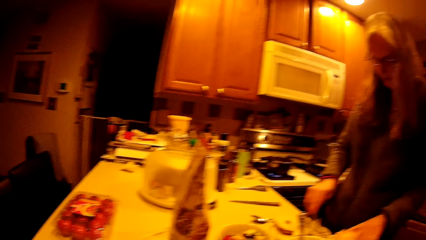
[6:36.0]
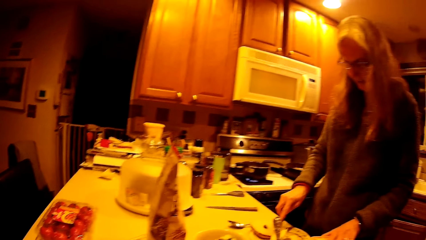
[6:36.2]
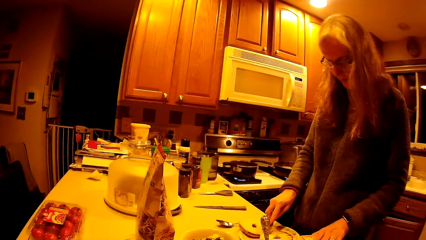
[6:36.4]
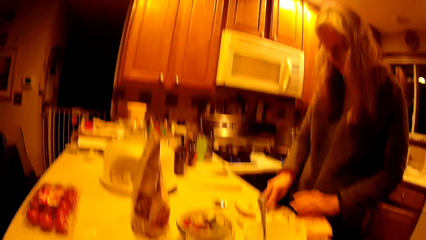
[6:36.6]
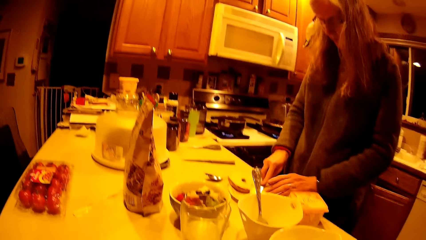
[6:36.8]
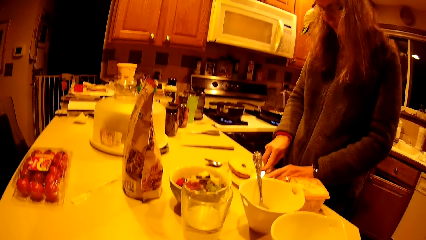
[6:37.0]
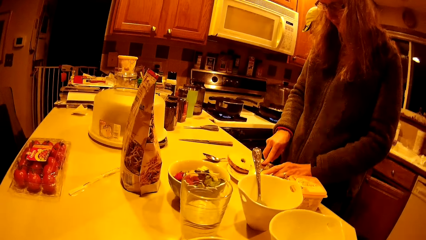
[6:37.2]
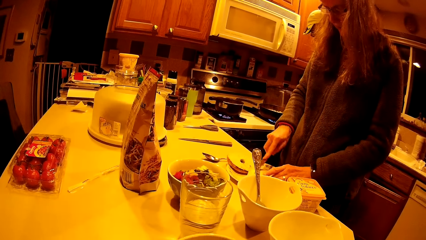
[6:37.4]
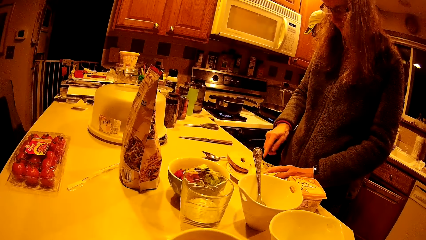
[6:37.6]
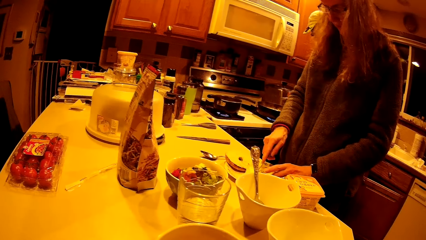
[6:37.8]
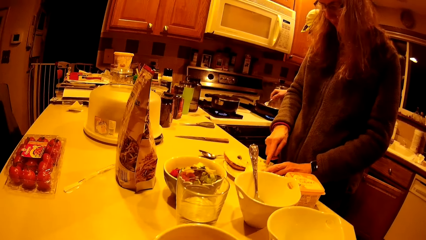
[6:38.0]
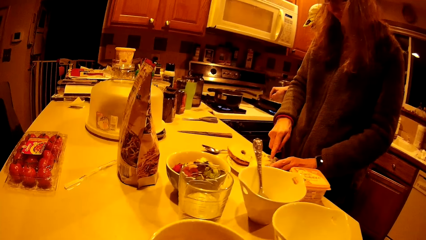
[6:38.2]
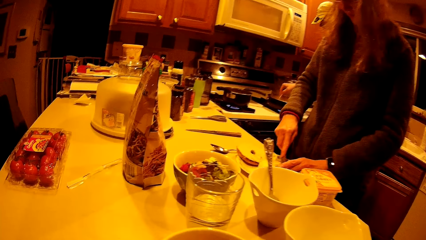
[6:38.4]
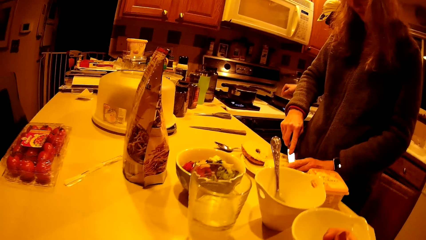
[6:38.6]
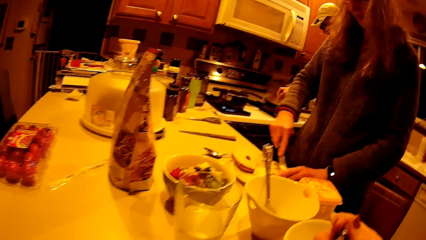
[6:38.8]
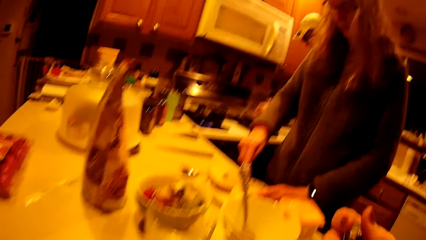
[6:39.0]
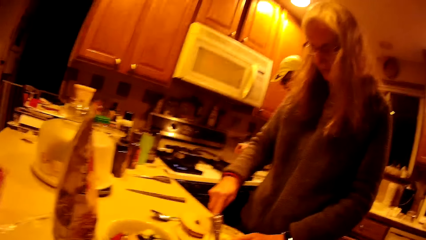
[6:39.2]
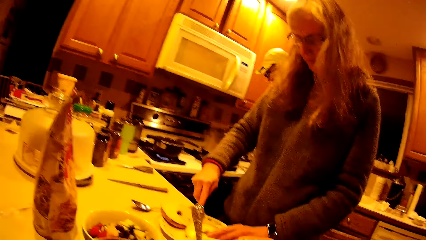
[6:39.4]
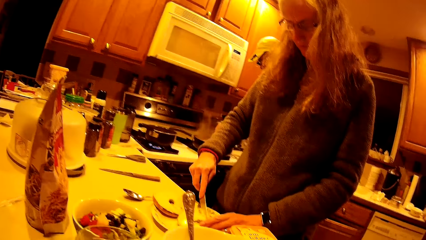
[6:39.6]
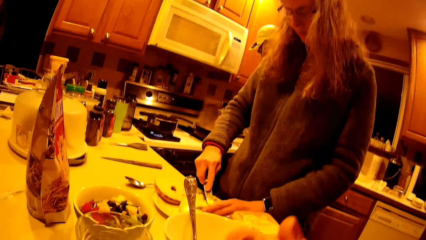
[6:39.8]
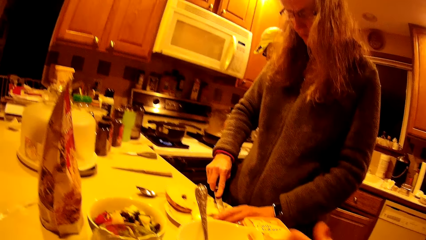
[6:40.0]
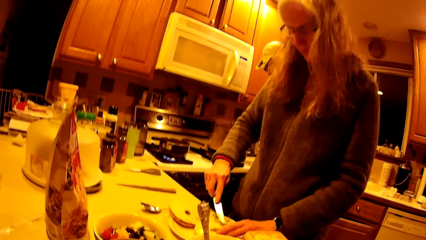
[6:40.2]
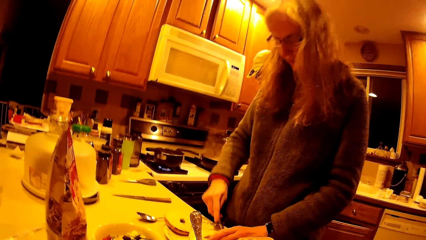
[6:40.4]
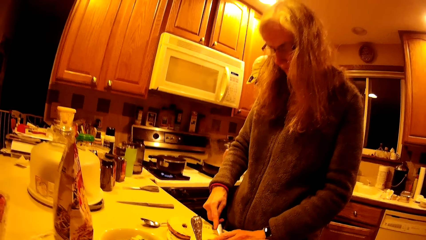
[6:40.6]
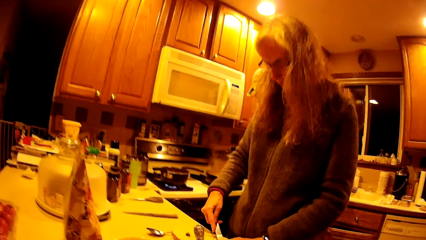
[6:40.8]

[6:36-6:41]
The woman closes the plate of butter with her left hand. The woman puts the butter on the cookies with the knife. The man stirs the first saucepan with the fork in his right hand.

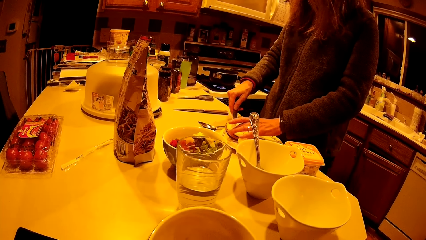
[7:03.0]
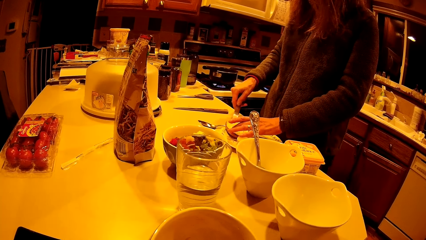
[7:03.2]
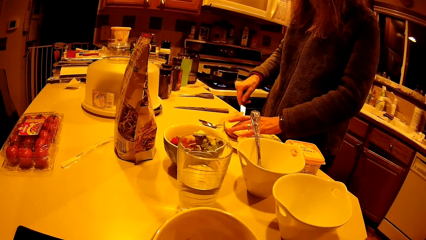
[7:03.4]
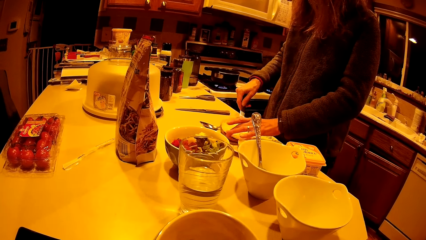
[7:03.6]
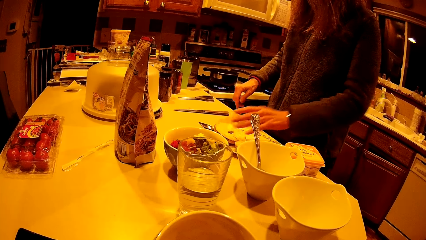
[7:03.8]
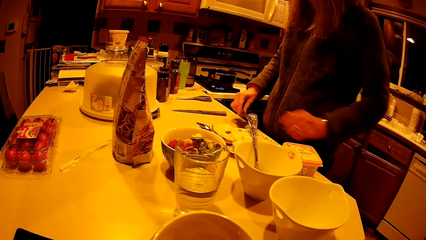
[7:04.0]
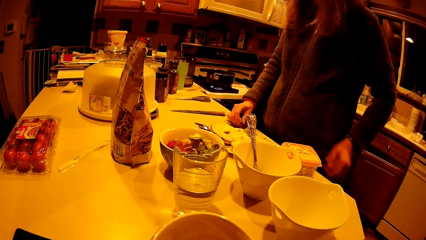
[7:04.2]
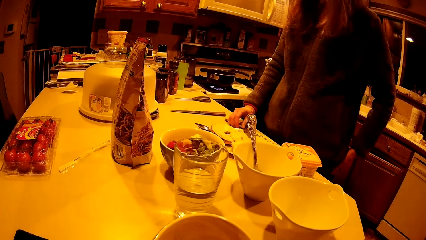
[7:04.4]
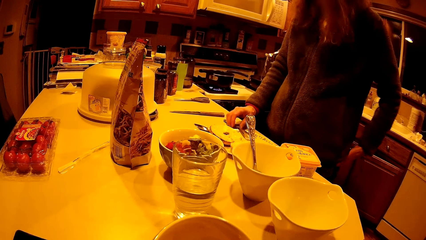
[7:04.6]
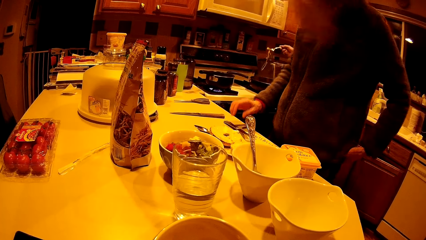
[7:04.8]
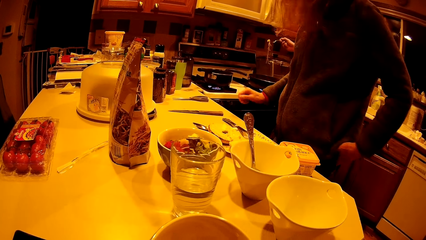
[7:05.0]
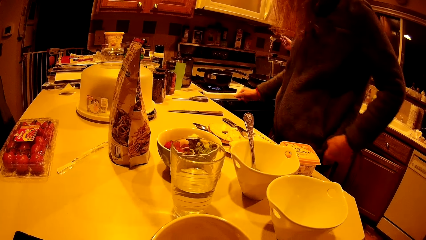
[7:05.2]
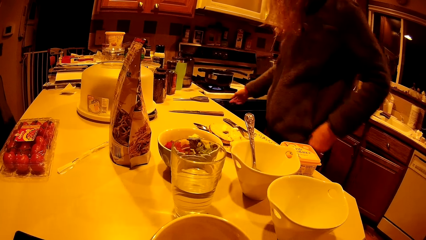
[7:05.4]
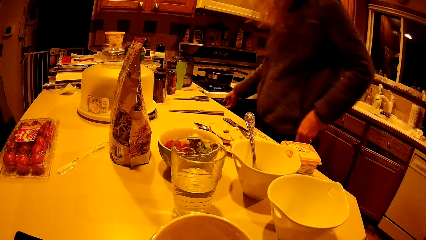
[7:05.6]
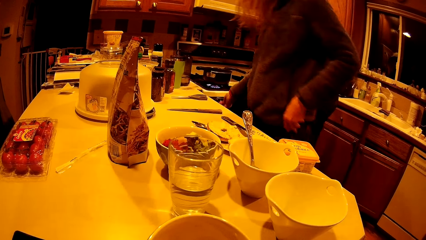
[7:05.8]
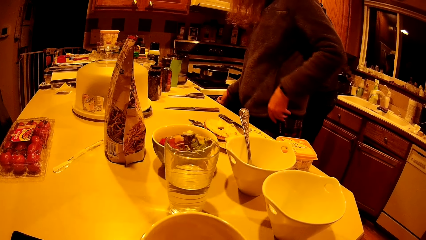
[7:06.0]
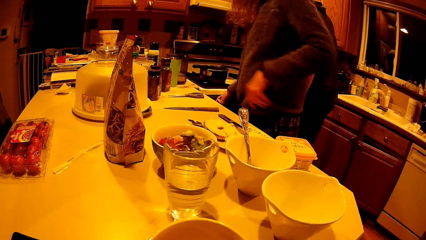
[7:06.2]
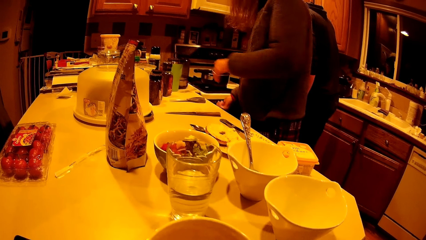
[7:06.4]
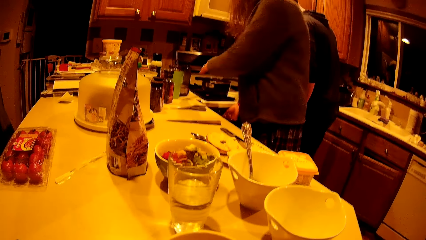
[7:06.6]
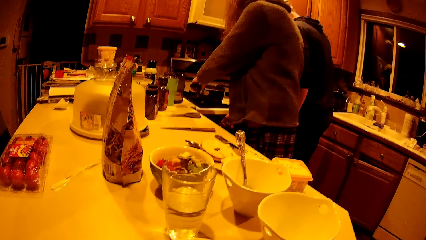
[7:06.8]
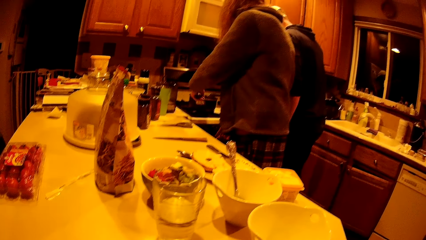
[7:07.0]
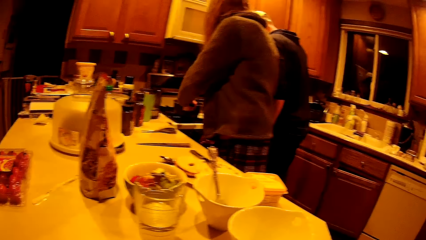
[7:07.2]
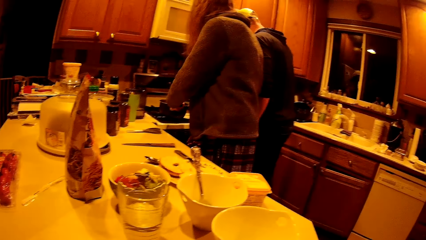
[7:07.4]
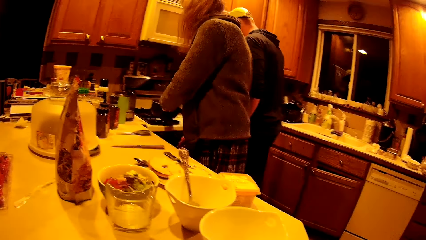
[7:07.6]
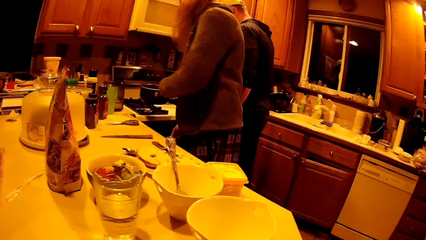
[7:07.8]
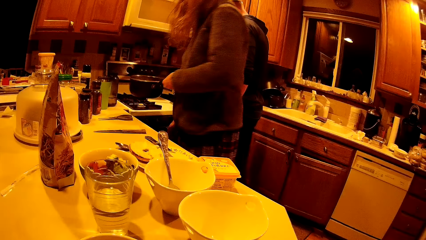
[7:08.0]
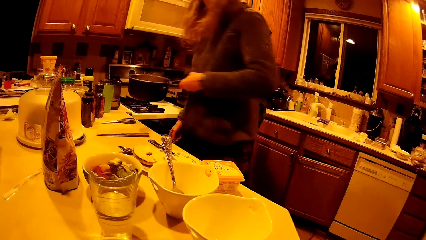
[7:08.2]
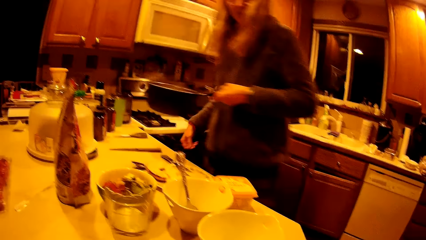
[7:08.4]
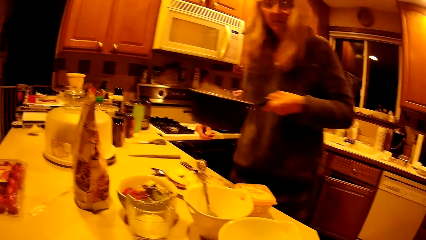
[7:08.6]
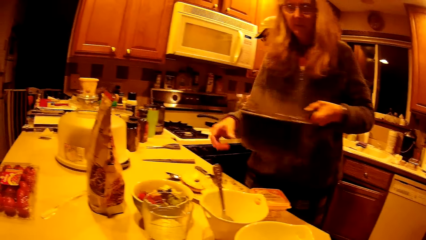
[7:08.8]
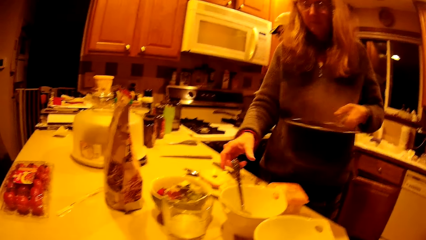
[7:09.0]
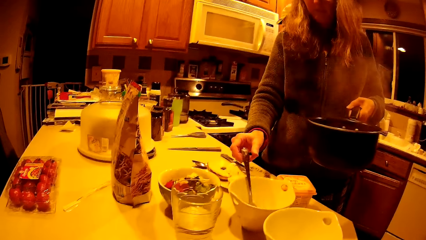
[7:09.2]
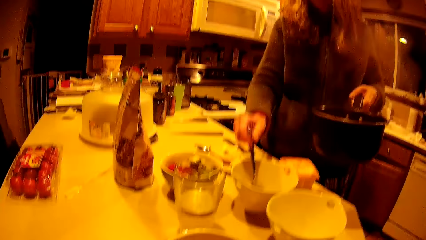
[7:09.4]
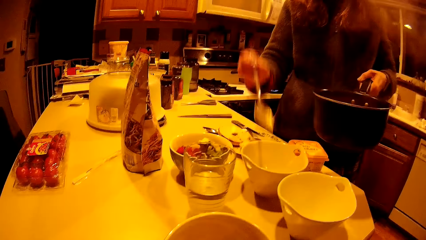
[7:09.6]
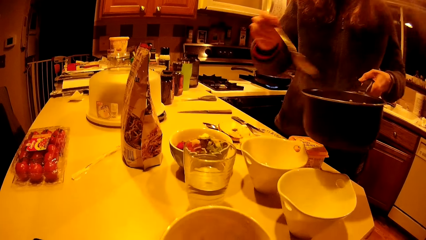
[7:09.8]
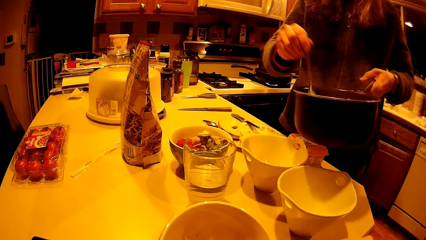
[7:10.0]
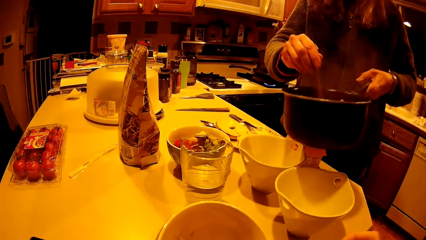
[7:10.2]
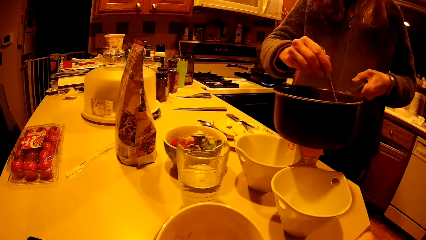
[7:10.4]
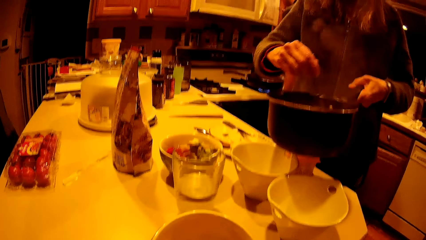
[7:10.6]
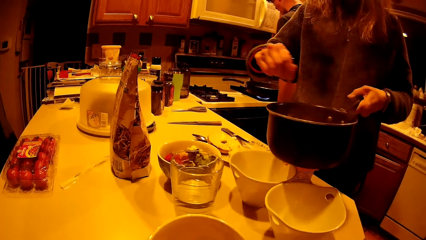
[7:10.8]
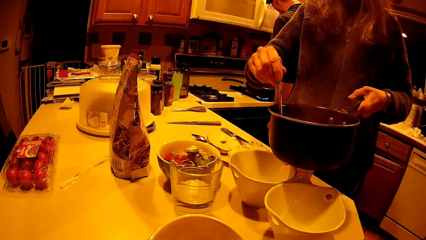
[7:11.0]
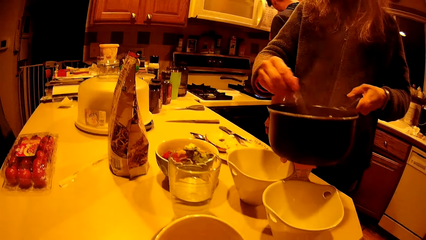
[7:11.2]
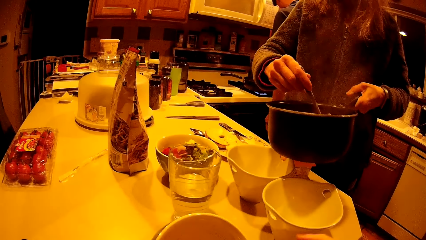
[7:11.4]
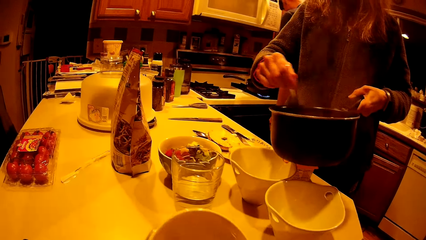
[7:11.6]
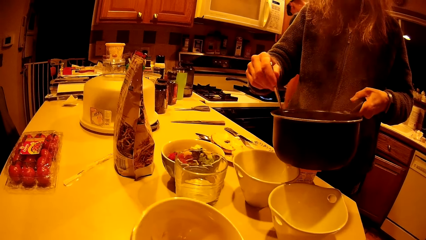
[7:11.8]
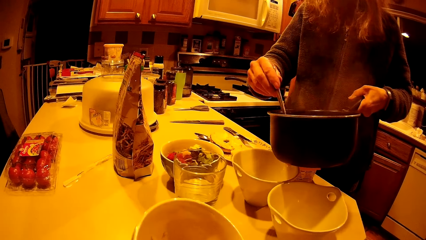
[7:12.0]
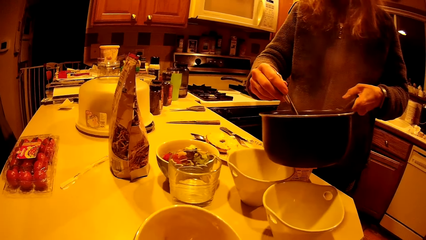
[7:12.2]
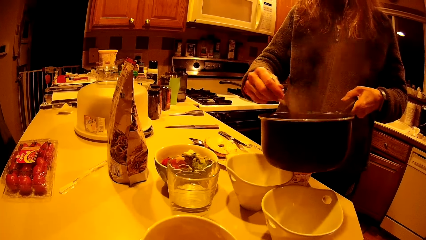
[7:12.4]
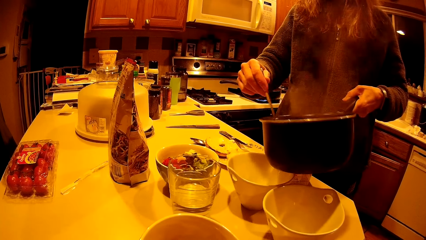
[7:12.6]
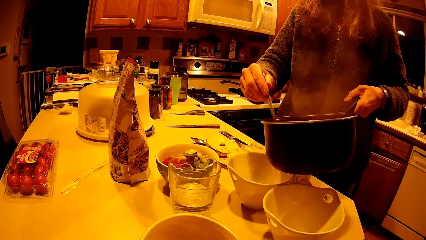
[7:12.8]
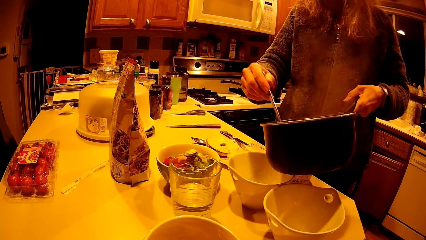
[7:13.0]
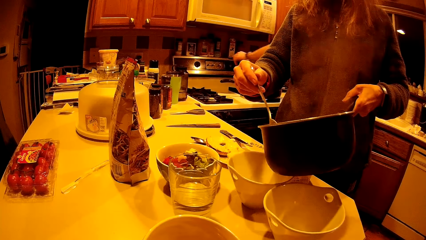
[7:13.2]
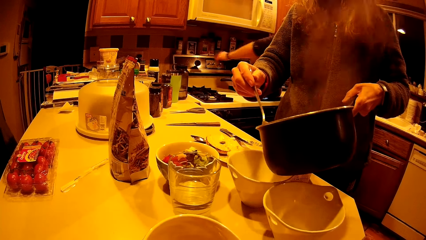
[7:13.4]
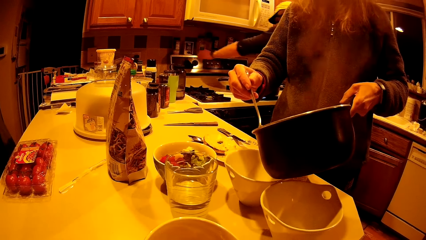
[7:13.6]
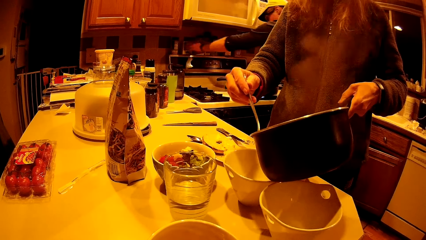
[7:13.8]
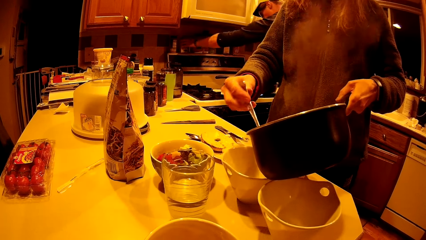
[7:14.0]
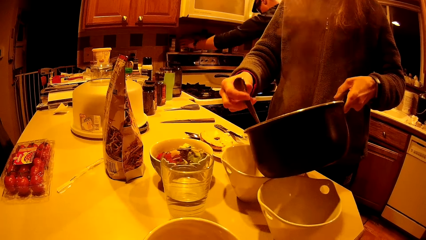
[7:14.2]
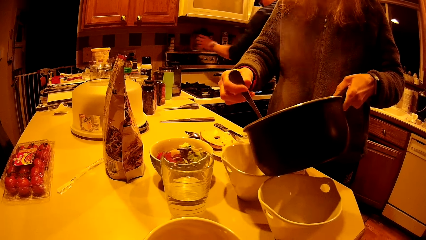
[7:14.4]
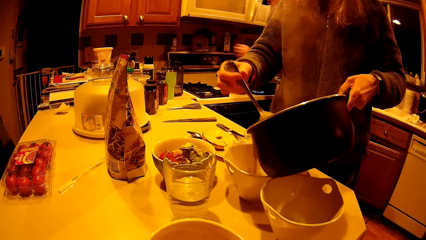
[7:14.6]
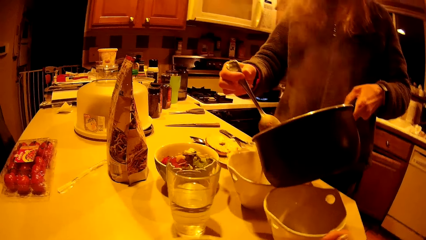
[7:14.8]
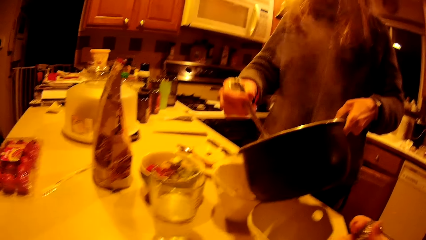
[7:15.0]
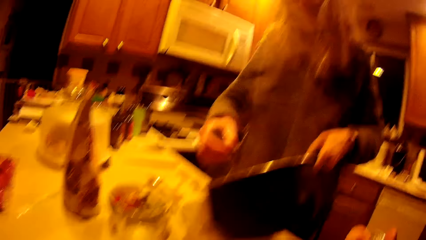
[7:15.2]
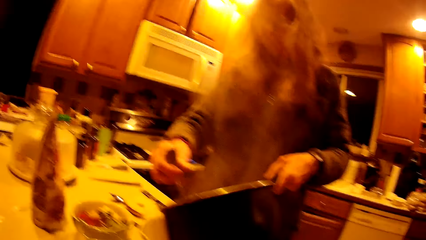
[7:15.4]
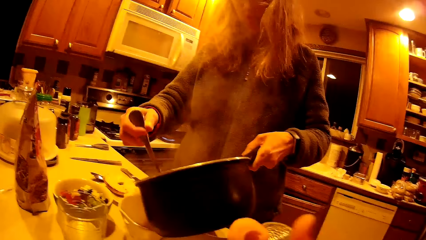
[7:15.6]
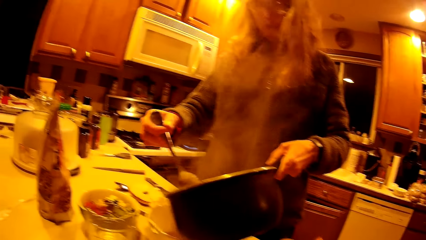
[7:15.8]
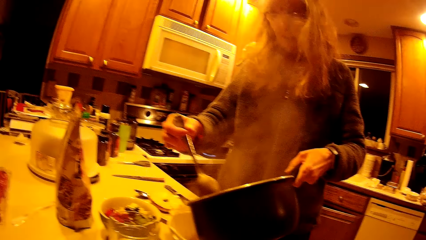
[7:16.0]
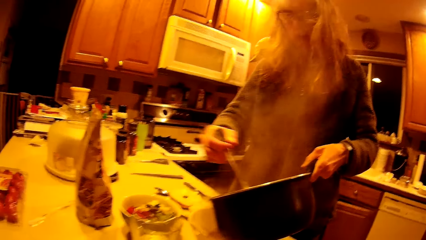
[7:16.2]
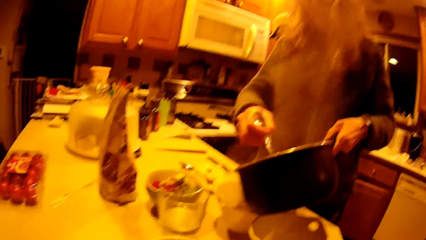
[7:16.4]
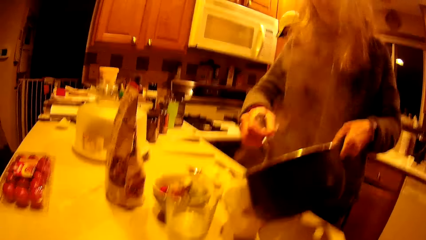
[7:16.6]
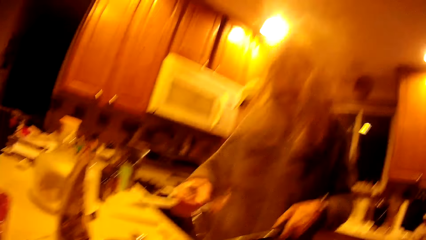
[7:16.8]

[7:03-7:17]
A woman drops a knife on the kitchen counter with her right hand. The woman switches off the gas cooker with her right hand. The woman picks up the second saucepan or cooking pot from the gas cooker with her left hand. The woman carries the cooking pot to the table. The woman picks up the spoon from the bowl with her right hand. The woman stirs the second saucepan with the spoon in her right hand. The woman turns the content of the second saucepan into bowls on the kitchen counter with her left hand.
